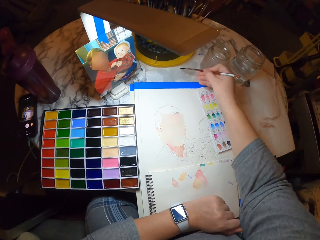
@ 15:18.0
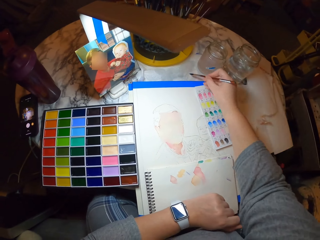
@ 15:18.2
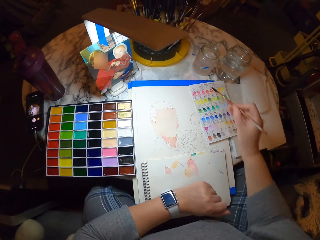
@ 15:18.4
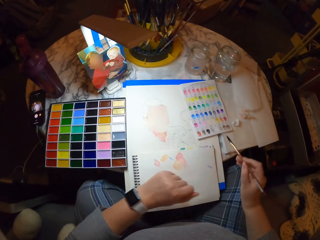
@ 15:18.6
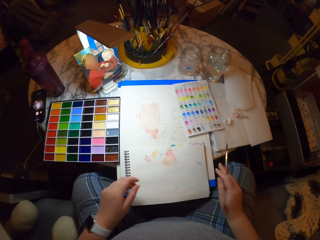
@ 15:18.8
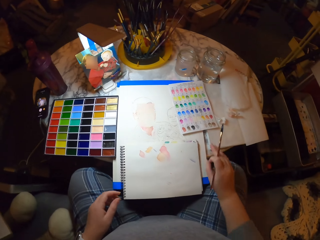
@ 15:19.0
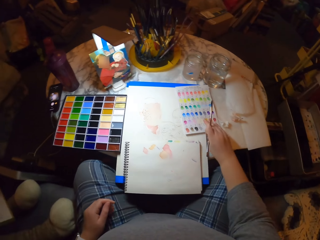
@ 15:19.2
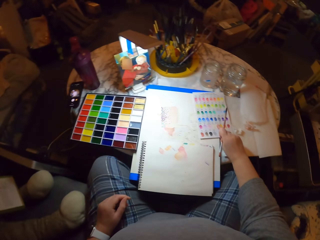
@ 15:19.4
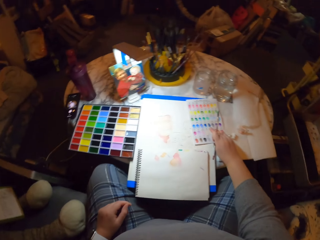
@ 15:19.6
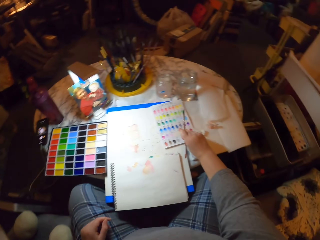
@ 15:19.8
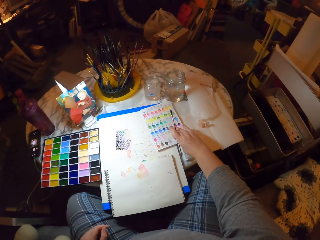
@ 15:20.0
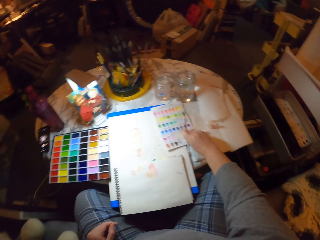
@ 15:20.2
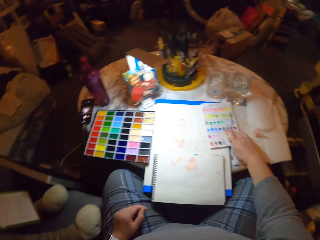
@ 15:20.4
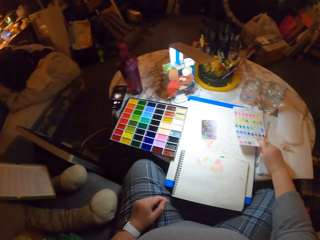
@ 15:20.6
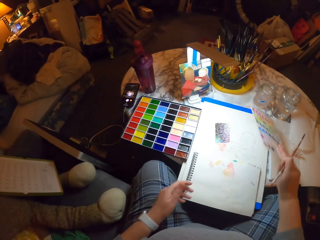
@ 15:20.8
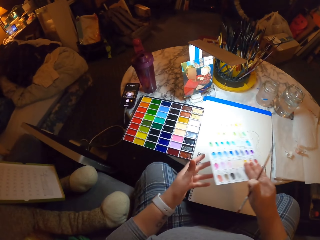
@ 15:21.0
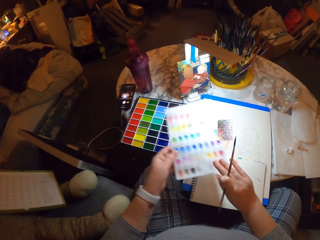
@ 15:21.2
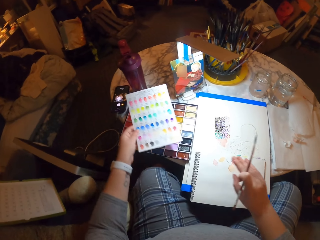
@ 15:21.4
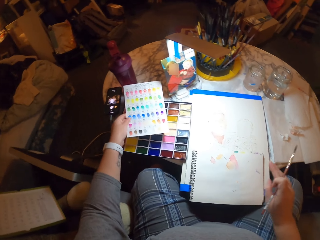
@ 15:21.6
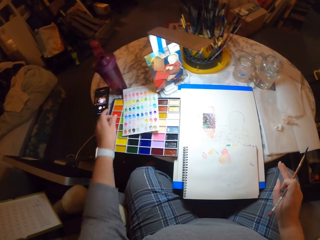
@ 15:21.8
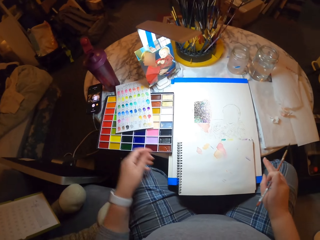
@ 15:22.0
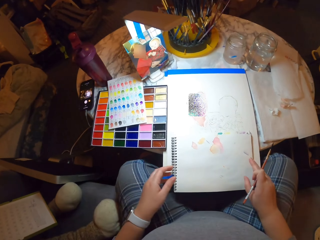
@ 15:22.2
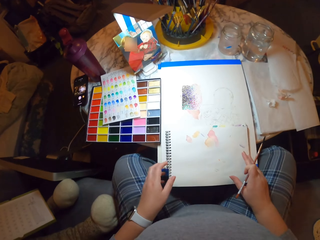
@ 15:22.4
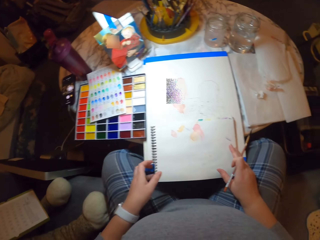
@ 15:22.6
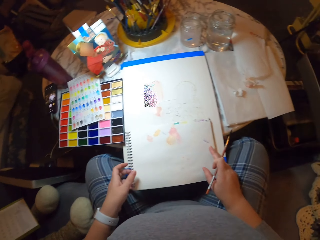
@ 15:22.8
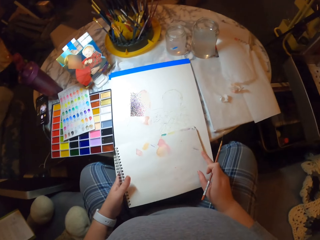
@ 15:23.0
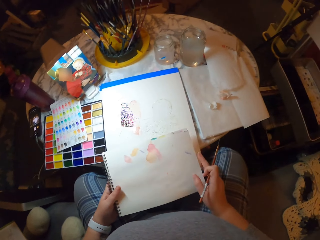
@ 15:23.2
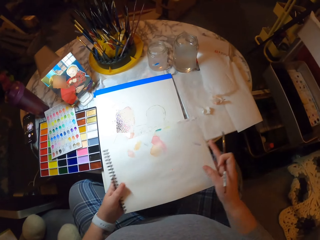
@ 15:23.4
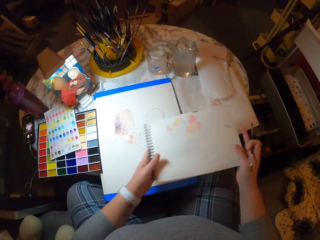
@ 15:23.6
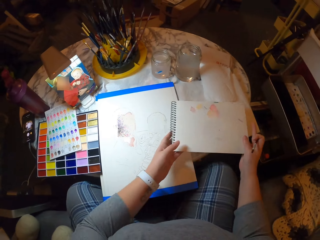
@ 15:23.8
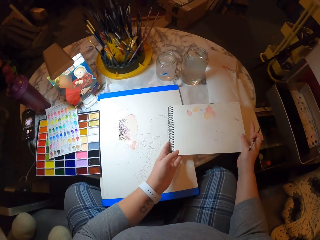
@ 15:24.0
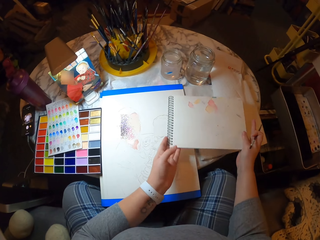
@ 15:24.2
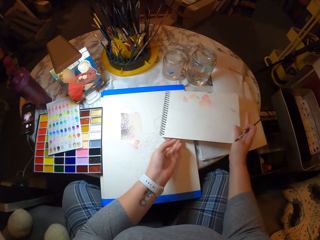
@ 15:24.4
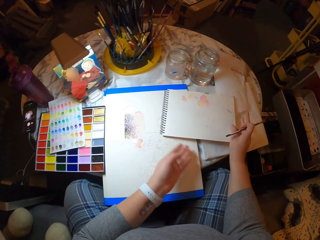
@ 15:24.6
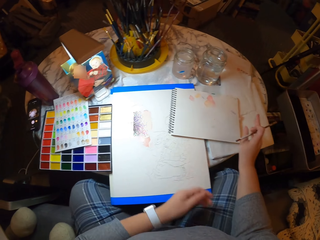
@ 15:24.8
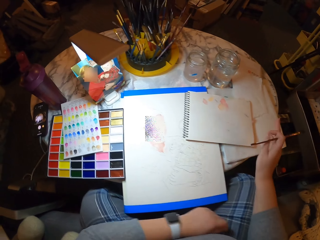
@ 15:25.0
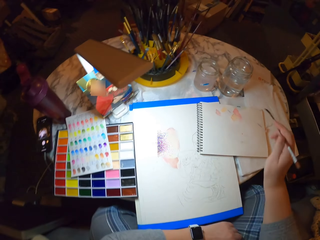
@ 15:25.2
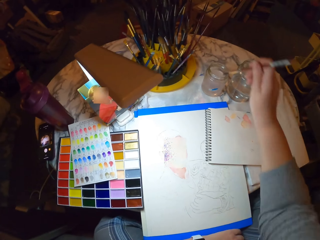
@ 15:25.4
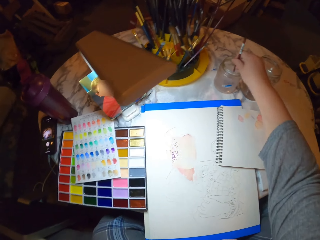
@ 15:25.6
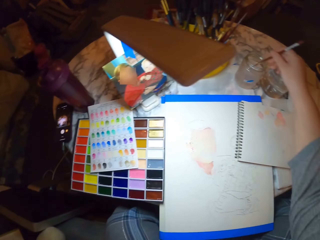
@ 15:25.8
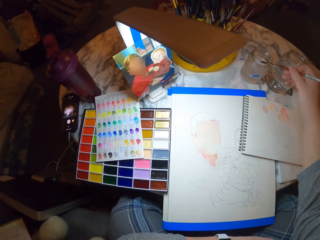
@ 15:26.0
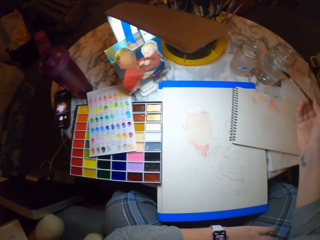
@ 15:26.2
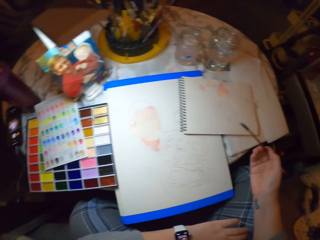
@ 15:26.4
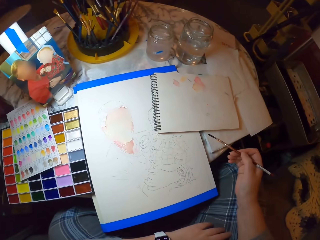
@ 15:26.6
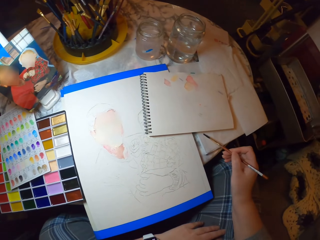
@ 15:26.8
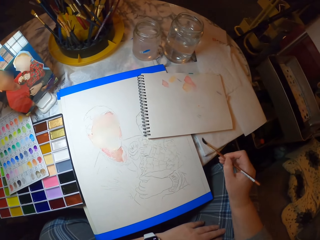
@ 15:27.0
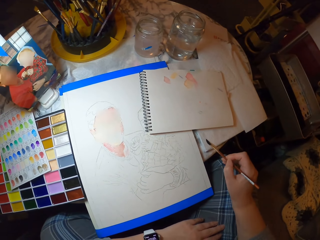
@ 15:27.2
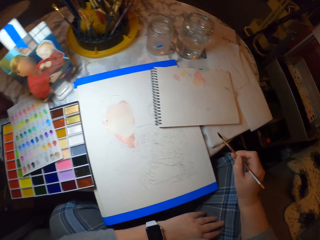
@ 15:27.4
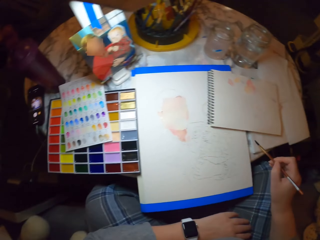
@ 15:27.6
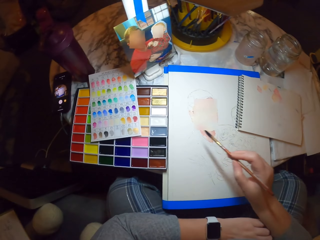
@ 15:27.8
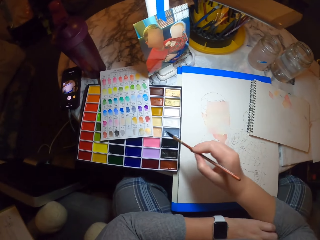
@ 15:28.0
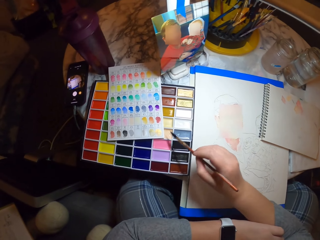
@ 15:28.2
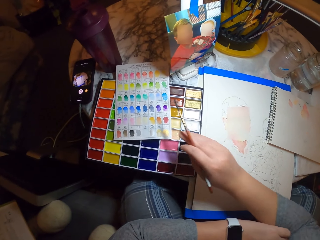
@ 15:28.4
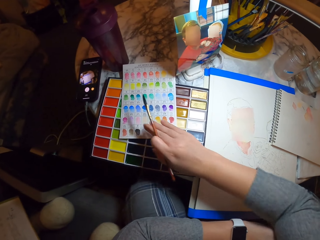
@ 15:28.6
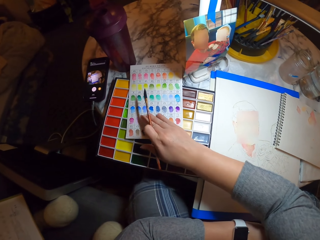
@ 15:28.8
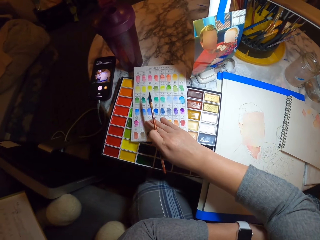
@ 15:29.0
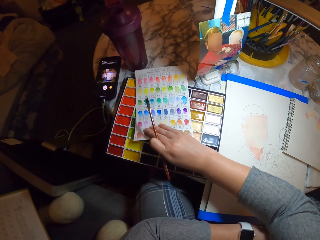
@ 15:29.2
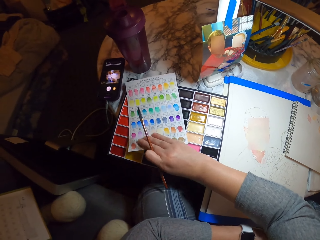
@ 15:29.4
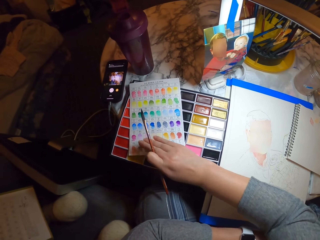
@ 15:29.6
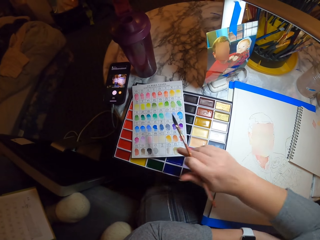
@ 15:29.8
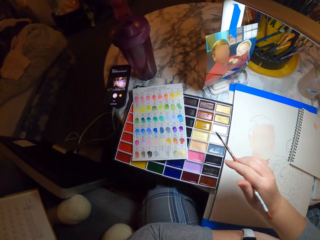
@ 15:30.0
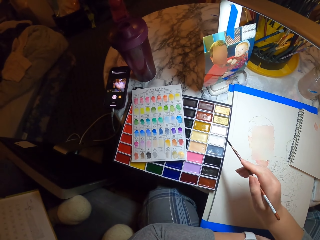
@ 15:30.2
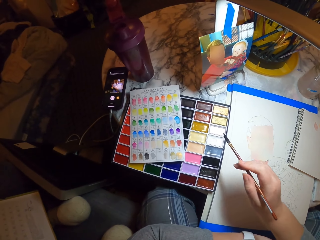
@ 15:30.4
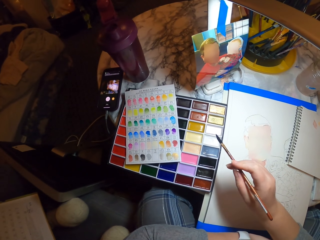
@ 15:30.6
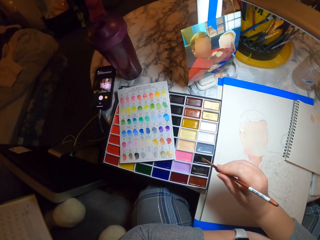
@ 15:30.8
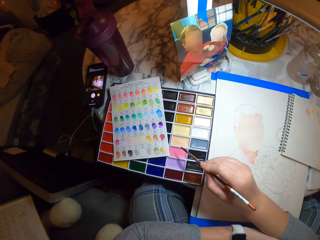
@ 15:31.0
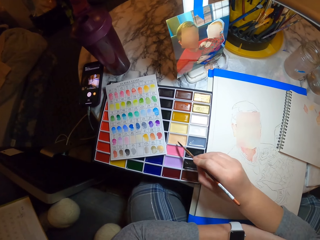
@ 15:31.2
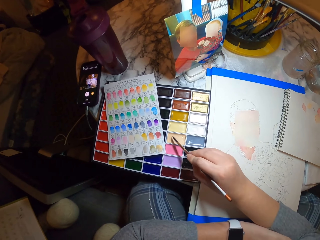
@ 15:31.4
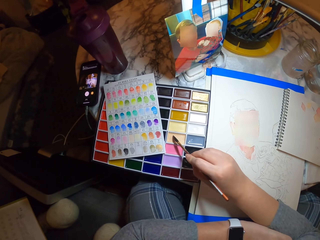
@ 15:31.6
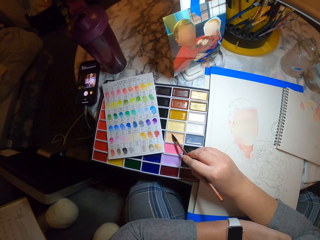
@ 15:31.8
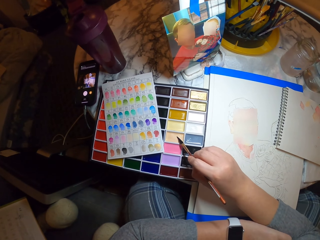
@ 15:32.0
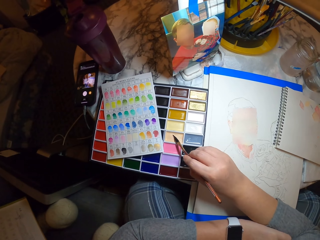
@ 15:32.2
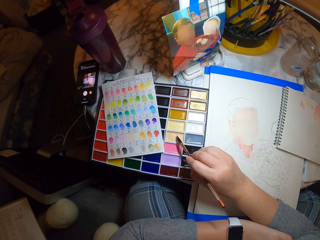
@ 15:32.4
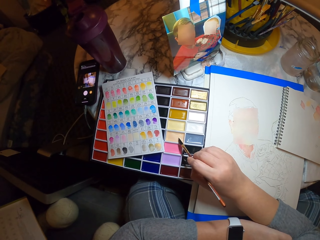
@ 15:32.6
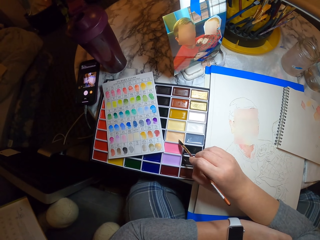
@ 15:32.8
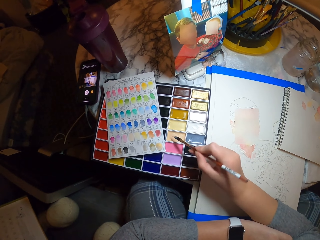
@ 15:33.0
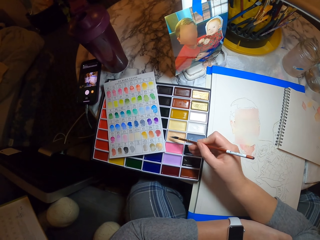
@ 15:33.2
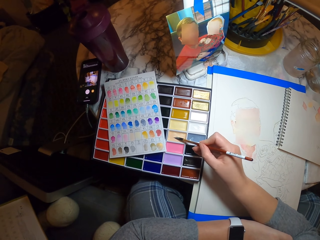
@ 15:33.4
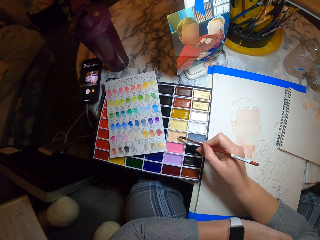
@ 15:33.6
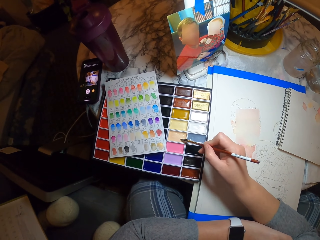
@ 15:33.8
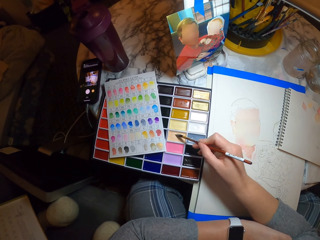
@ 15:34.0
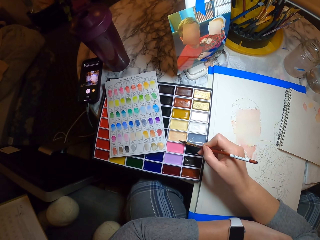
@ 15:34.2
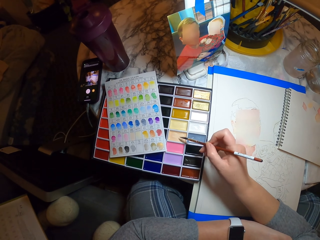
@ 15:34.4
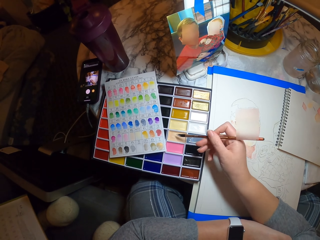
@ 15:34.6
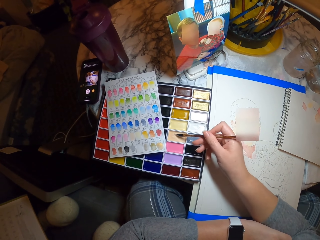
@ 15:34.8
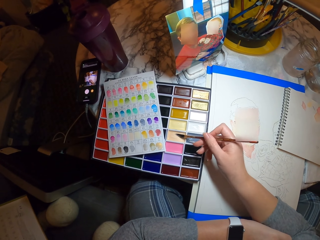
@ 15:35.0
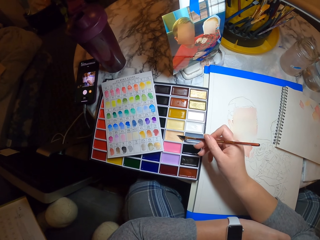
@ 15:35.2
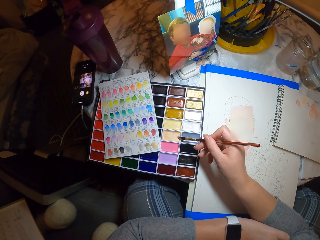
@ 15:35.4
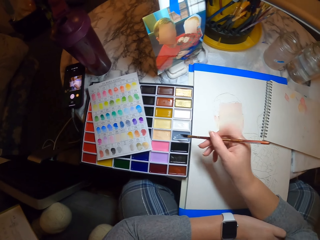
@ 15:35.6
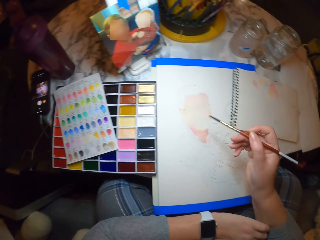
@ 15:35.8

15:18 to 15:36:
The camera wearer rubs the brush on the table. They pick the paper sample or color paper on the table. They pick the paper from the right to the left hand. They place the paper sample on the table. They pick the book on the table. They place the book on the table. They dip the paint brush in the water container. They look at the picture. They dry the paint brush on the paper. They move the color paper. They look at the picture. They put the brush on the paint.

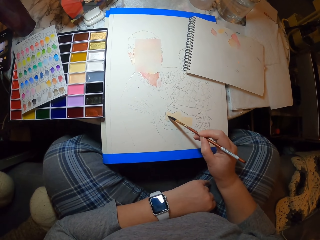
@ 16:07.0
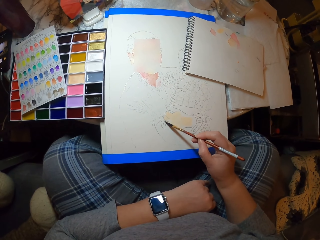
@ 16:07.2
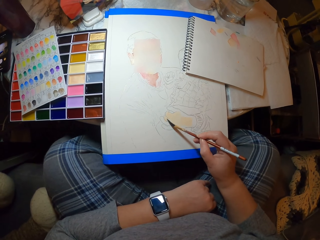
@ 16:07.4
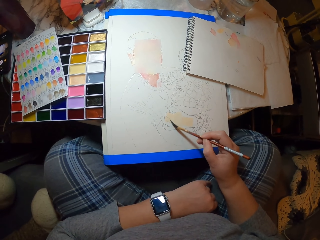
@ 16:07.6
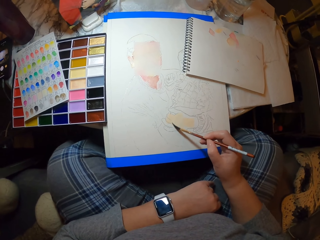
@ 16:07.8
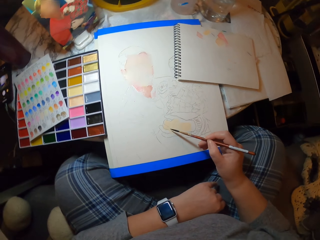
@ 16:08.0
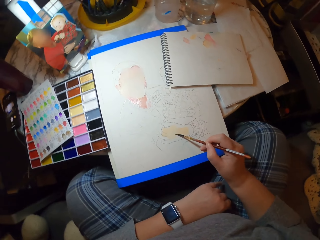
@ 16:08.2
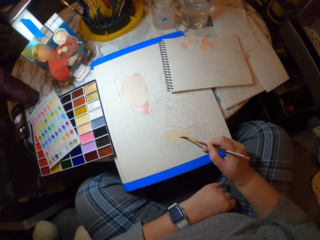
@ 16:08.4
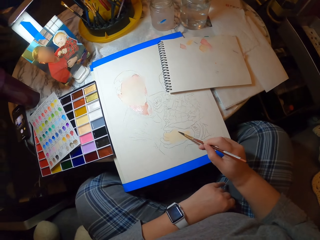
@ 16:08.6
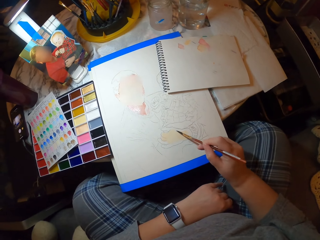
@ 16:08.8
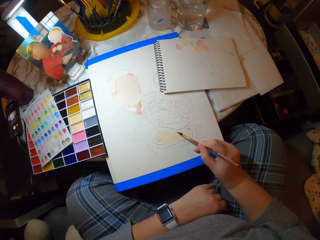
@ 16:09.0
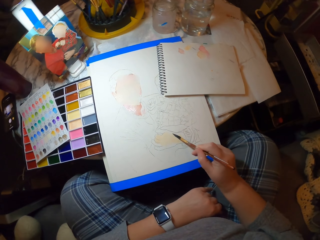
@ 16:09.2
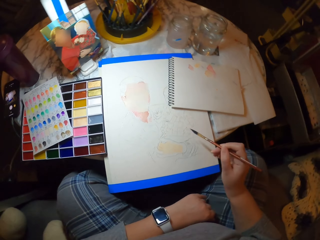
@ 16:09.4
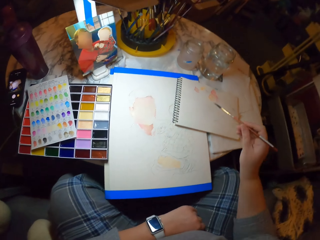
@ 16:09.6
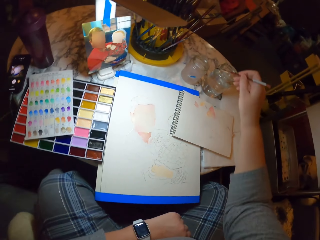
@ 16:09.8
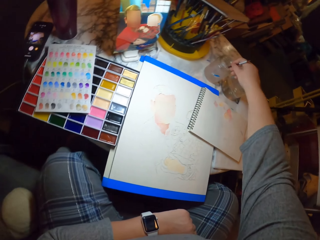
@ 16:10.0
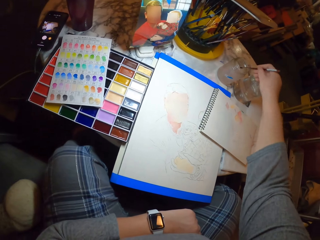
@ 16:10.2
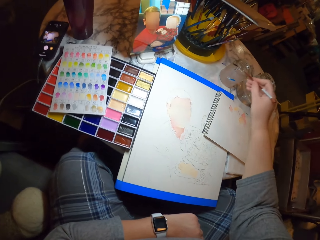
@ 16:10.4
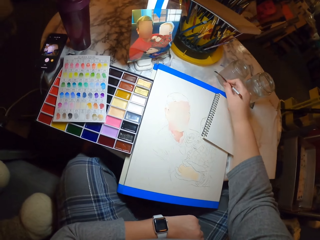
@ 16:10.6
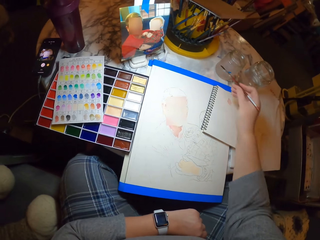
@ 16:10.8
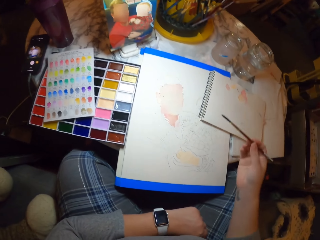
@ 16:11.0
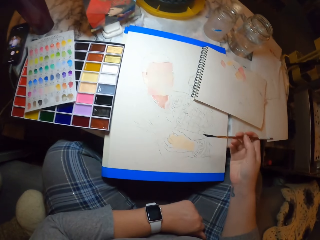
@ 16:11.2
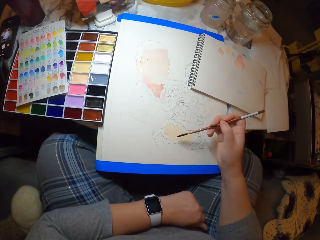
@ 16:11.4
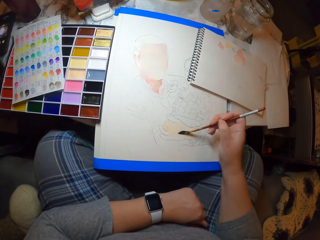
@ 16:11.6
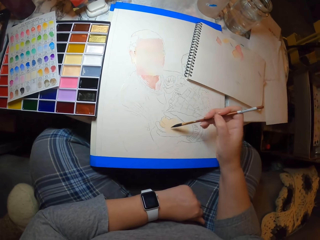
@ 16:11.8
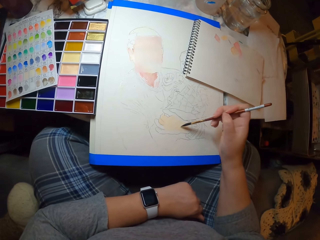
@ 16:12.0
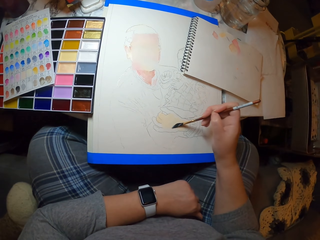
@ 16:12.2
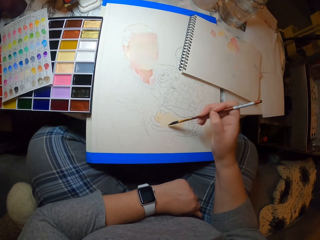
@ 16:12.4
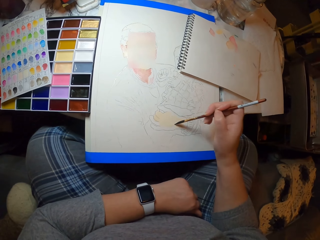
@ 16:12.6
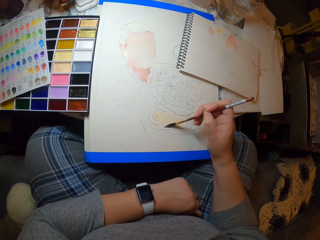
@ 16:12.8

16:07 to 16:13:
The camera wearer looks at the picture. They dip the paint brush in the water container. They paint the drawing.
